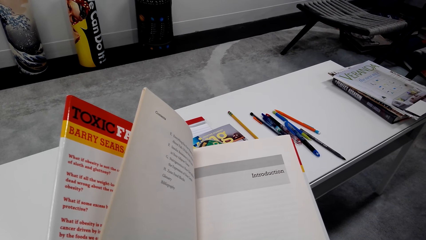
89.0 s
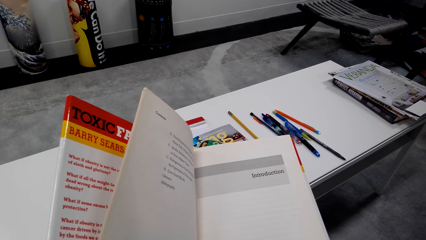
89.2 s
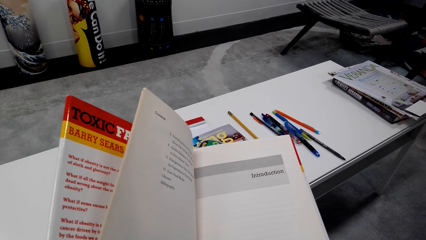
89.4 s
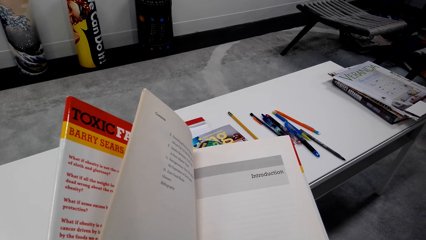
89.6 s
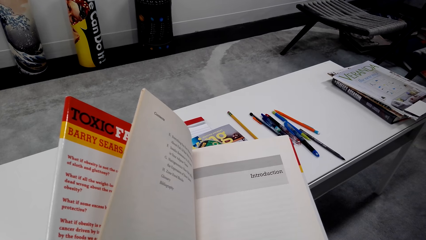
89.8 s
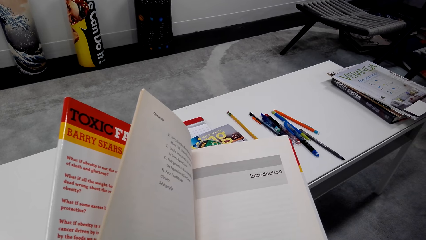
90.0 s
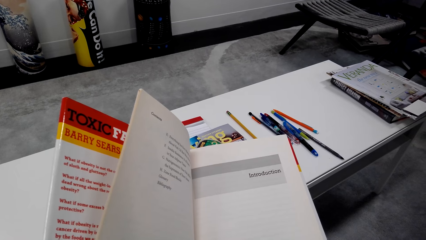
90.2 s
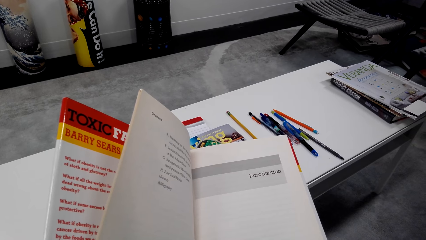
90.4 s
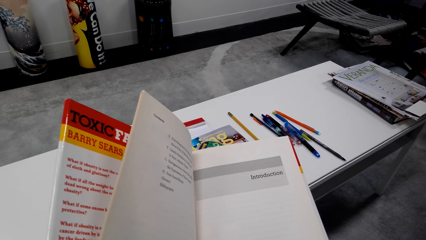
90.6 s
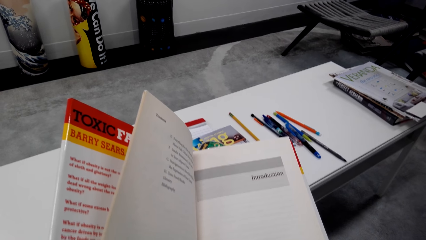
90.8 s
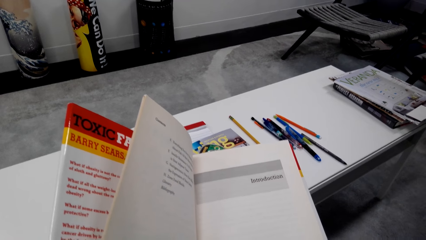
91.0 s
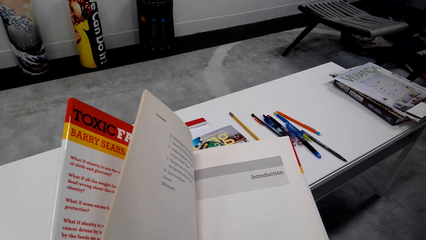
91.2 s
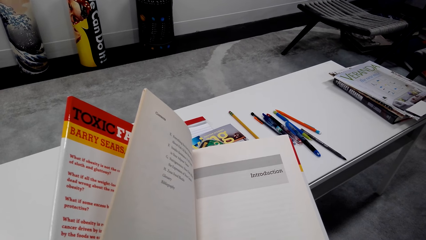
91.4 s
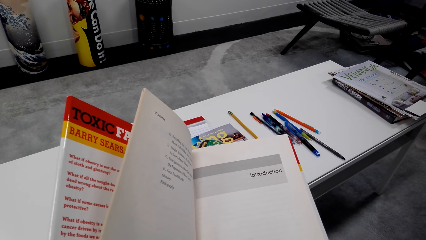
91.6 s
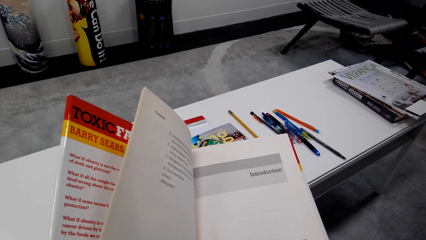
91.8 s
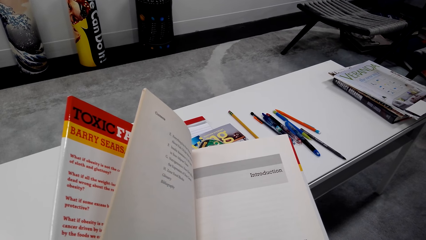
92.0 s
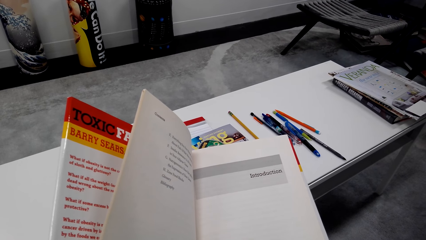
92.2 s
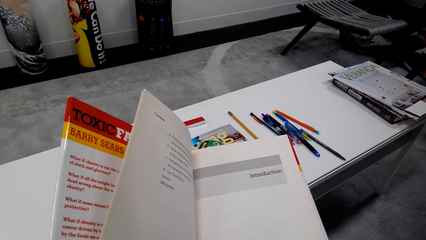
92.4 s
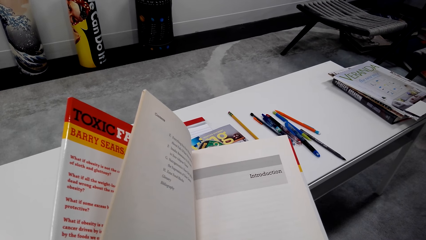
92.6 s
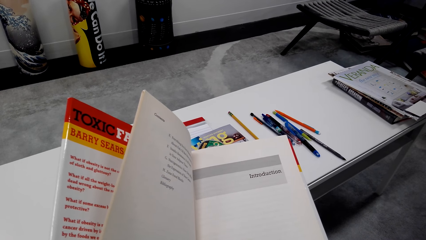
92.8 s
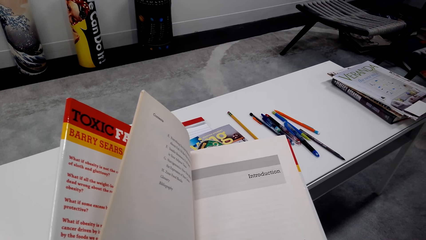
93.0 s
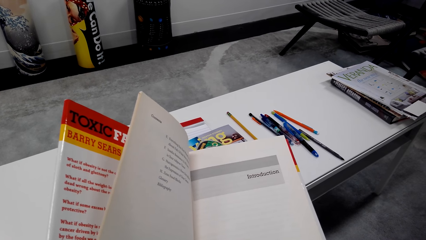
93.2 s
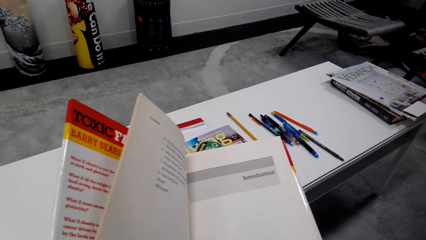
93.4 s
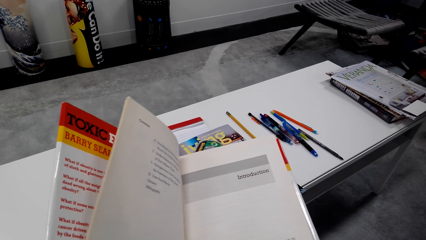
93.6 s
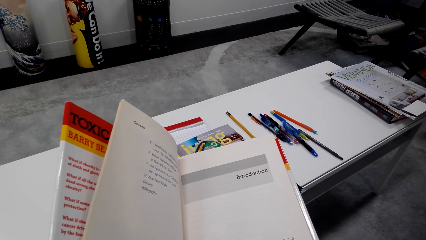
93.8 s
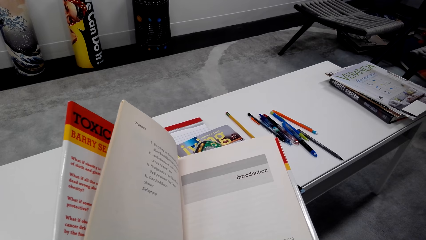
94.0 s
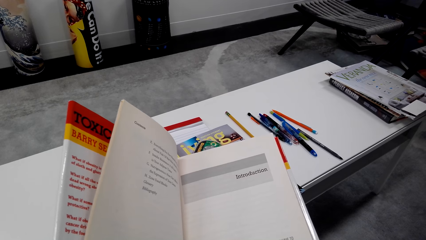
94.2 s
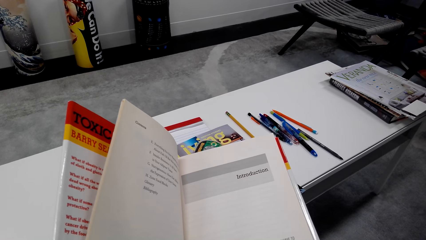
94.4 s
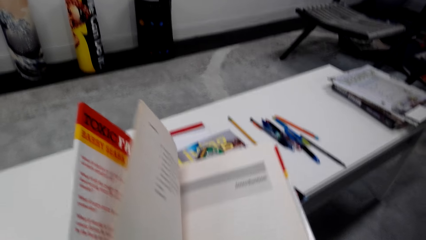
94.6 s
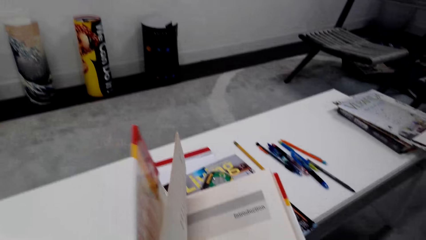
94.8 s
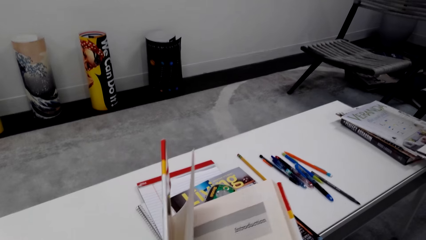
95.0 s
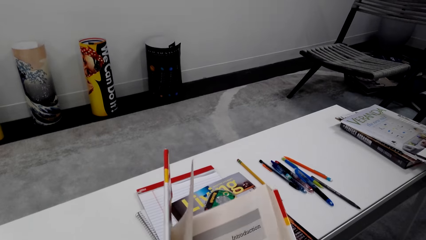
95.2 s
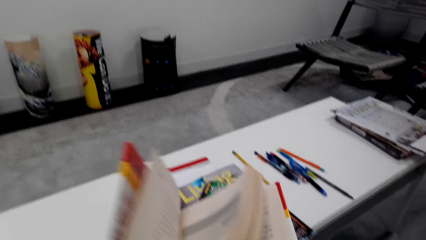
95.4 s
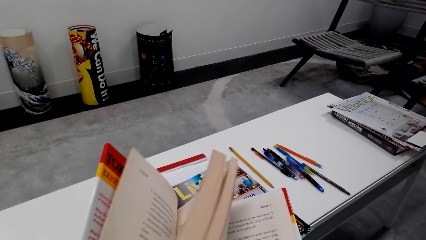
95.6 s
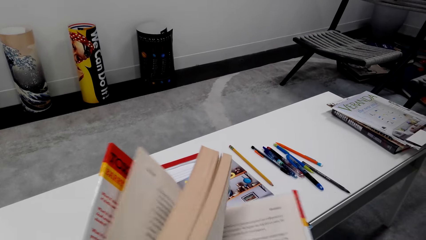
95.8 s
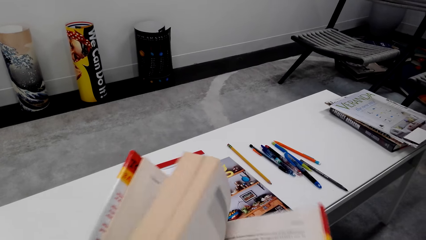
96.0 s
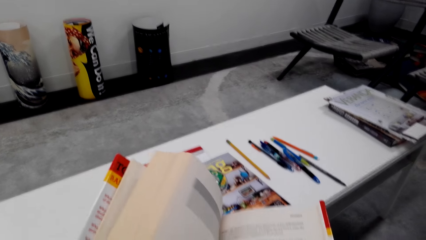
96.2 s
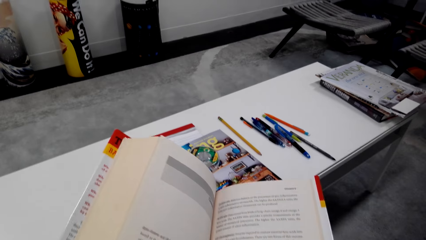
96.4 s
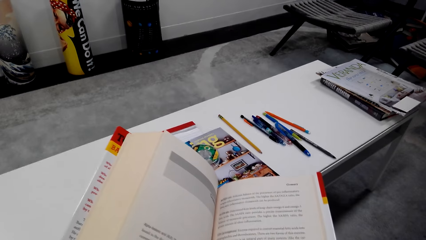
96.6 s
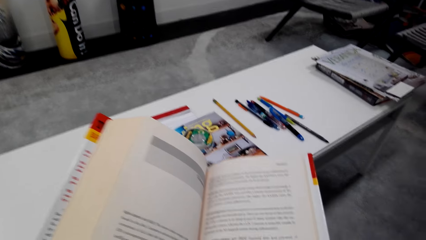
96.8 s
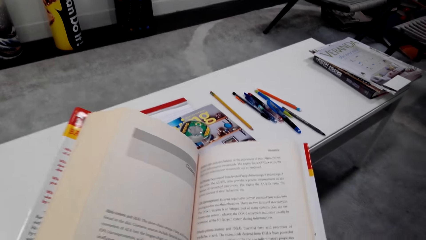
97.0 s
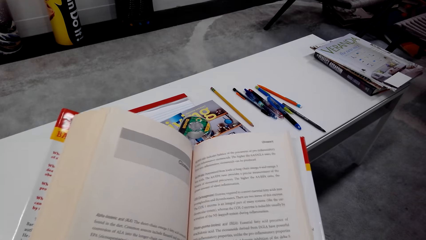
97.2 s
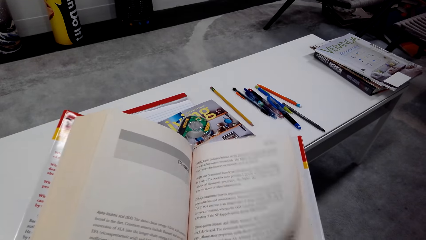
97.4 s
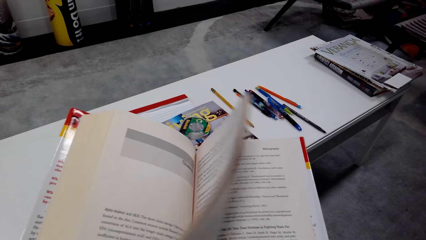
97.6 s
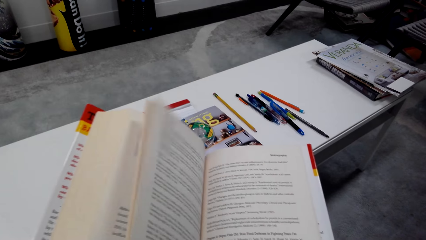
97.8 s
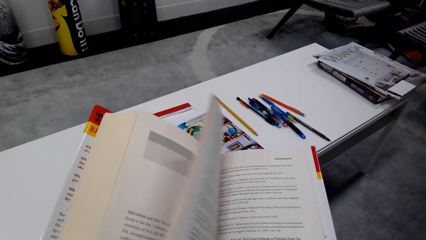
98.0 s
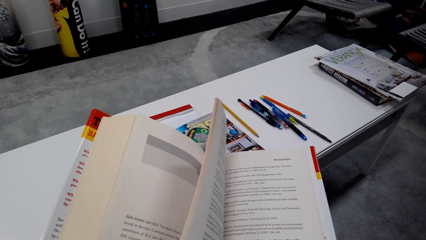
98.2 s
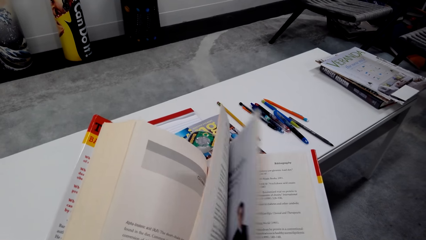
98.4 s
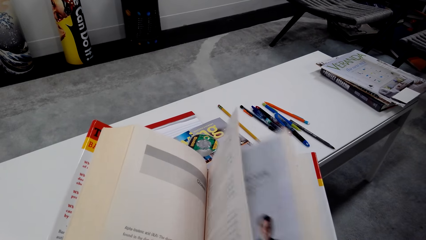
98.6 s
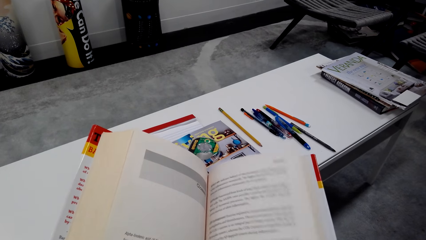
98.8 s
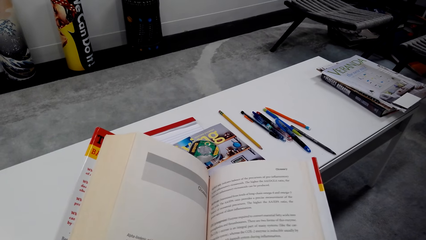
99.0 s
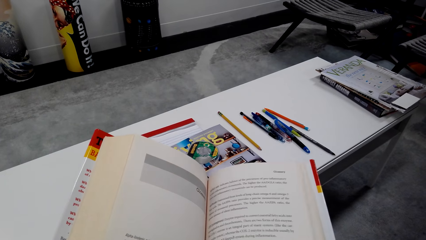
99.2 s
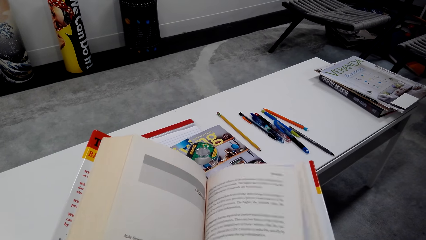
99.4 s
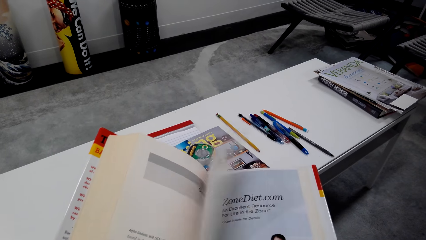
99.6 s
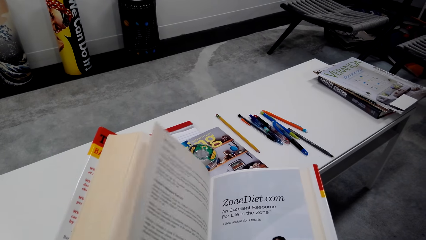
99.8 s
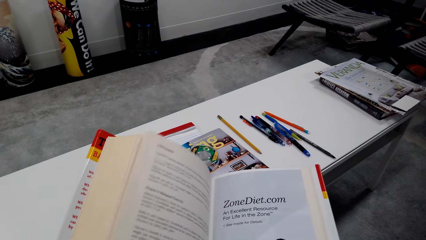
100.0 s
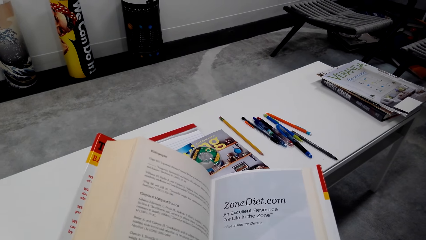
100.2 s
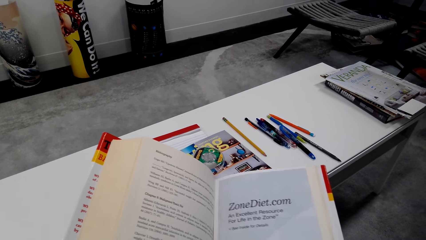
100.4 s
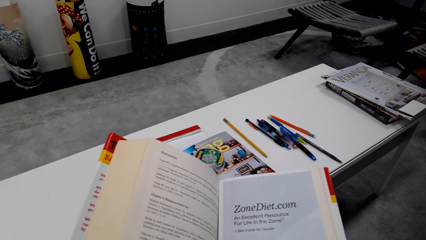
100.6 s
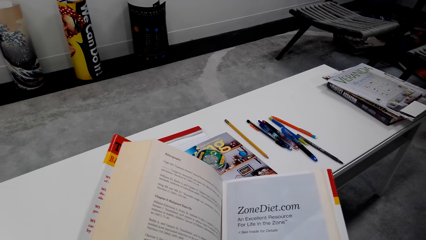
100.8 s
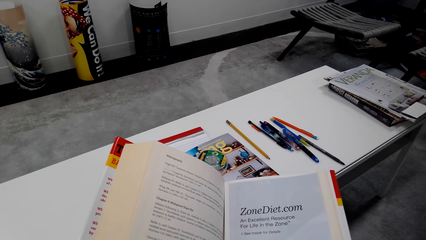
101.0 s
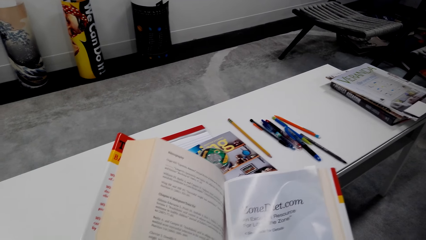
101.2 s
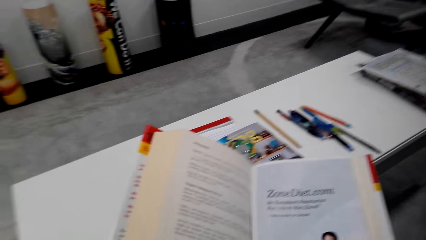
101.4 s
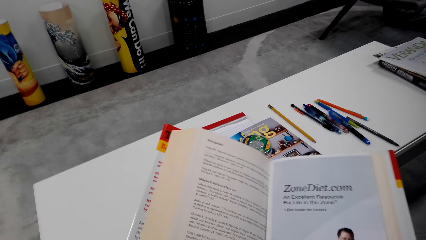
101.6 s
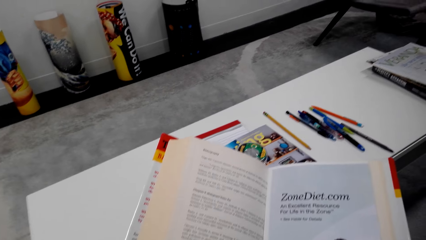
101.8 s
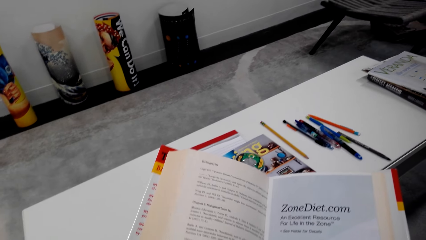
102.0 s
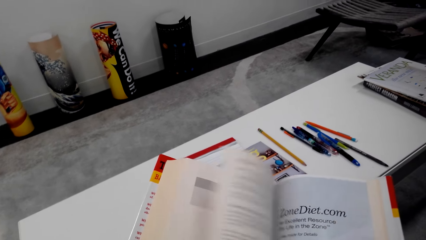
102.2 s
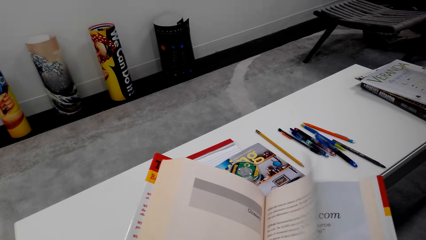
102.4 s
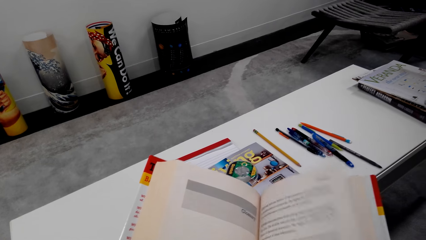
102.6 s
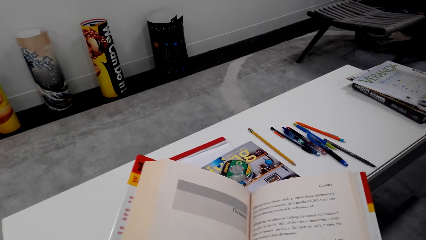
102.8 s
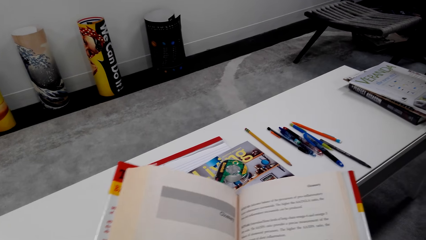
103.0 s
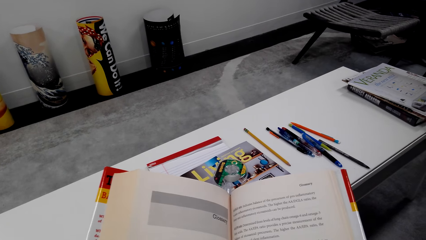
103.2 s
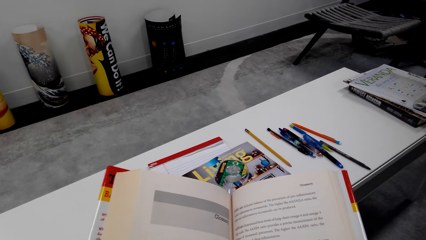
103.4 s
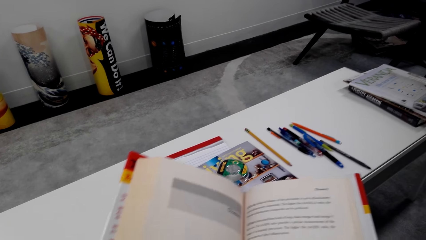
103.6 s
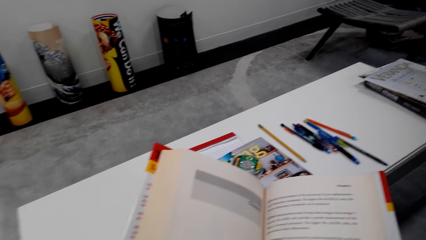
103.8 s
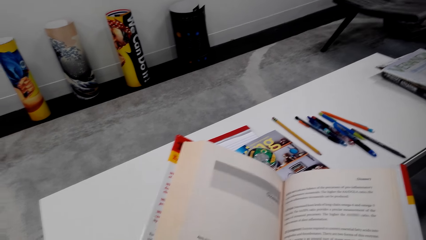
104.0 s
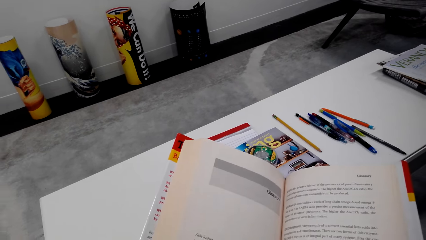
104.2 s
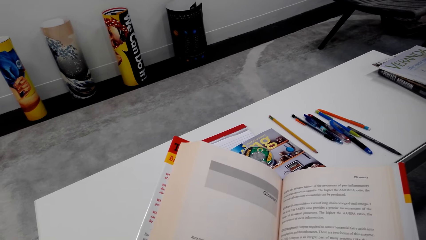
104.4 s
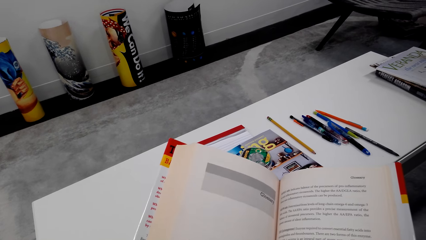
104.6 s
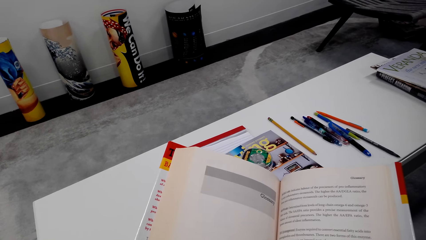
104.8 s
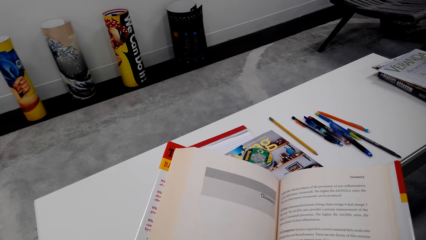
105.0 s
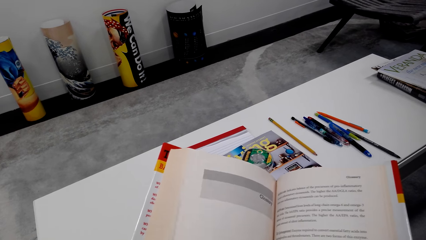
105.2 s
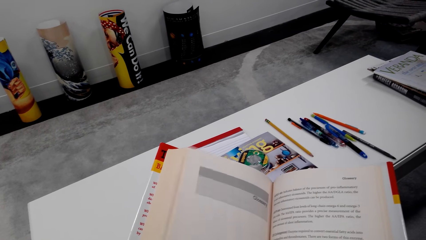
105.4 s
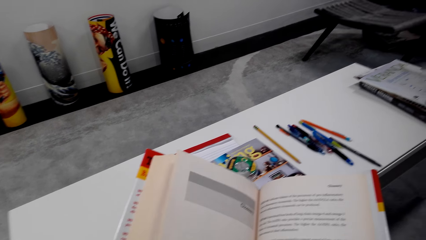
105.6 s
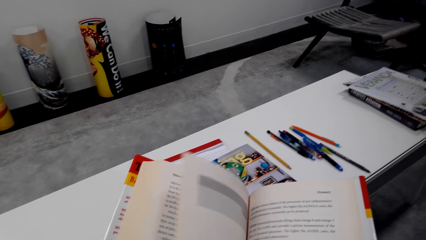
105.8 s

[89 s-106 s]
The camera wearer dialogues with a person. They read the book and flip the pages. They read the book.
